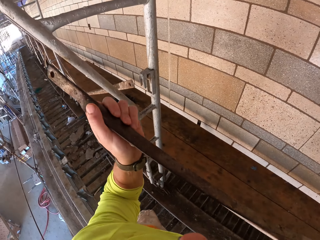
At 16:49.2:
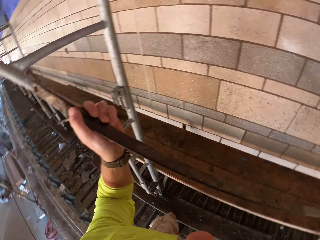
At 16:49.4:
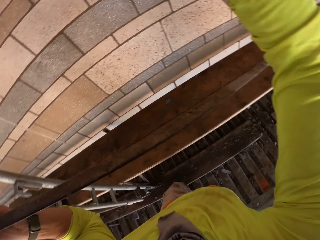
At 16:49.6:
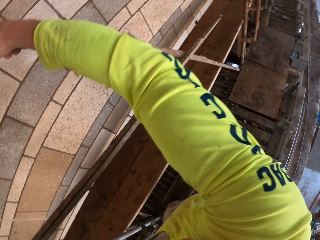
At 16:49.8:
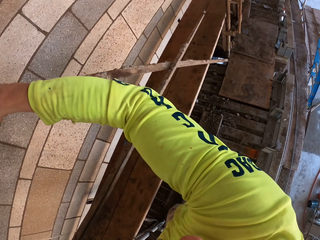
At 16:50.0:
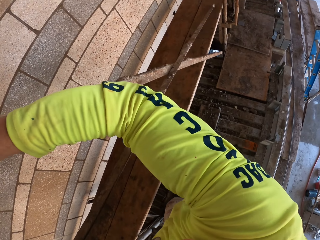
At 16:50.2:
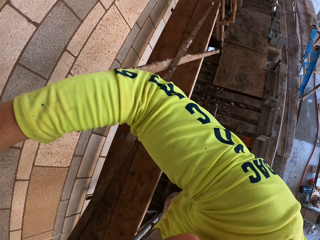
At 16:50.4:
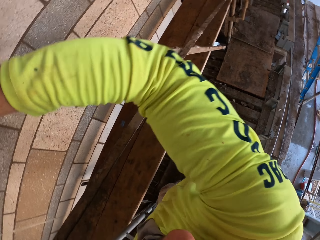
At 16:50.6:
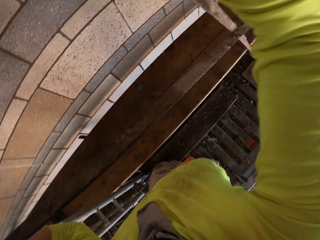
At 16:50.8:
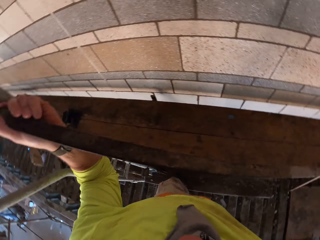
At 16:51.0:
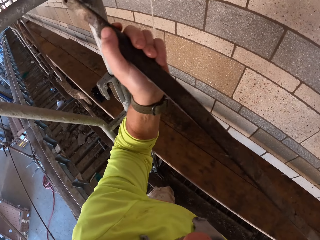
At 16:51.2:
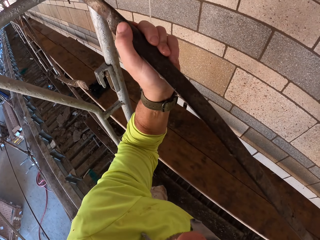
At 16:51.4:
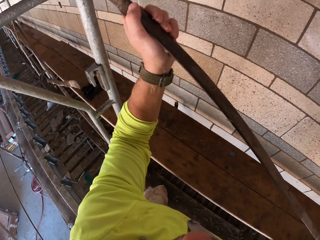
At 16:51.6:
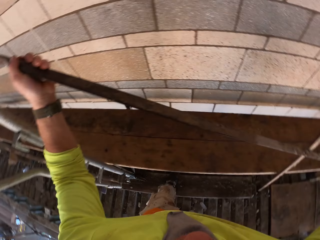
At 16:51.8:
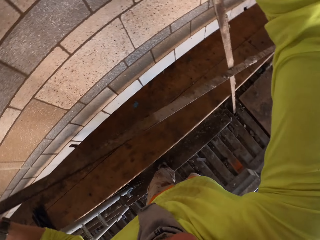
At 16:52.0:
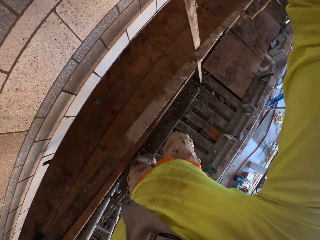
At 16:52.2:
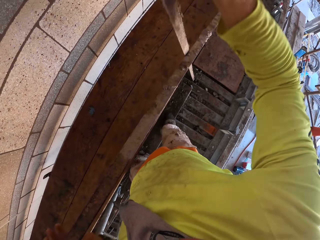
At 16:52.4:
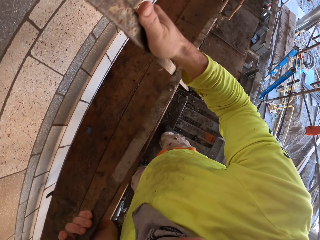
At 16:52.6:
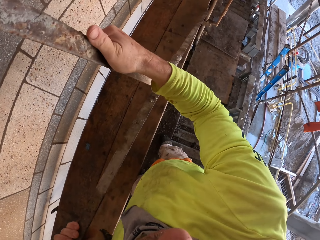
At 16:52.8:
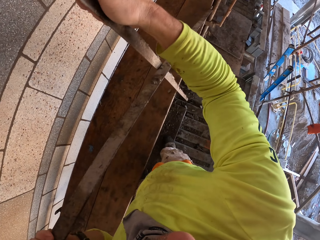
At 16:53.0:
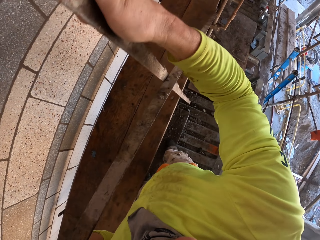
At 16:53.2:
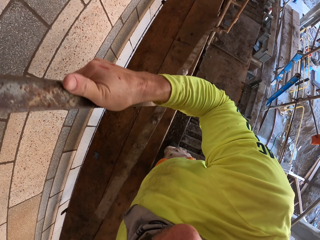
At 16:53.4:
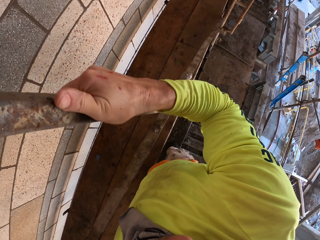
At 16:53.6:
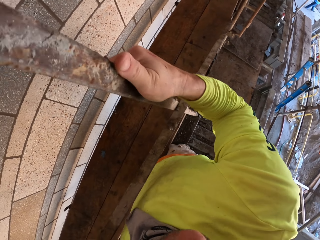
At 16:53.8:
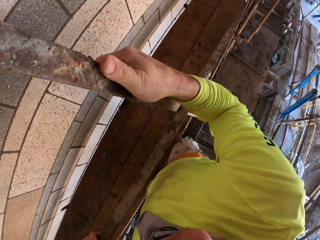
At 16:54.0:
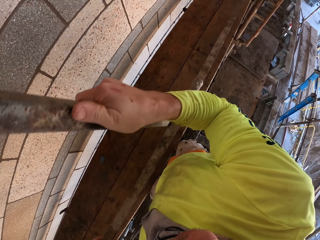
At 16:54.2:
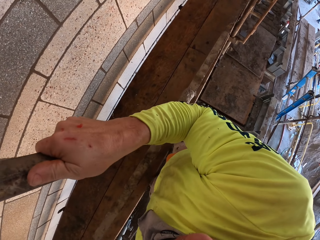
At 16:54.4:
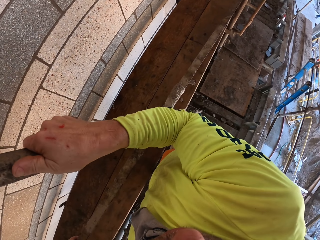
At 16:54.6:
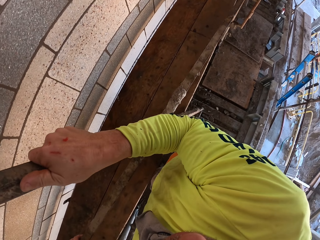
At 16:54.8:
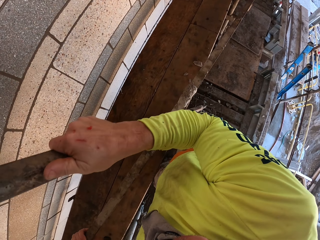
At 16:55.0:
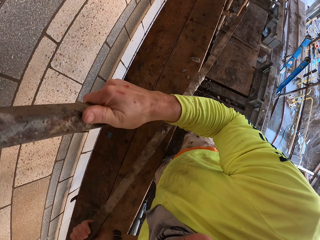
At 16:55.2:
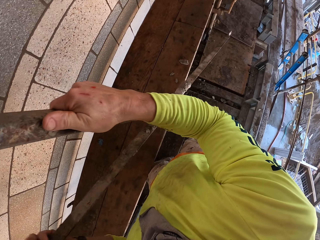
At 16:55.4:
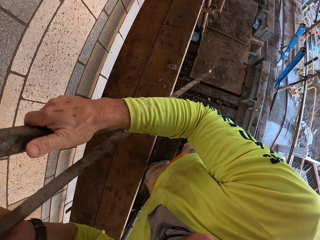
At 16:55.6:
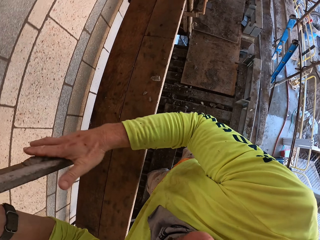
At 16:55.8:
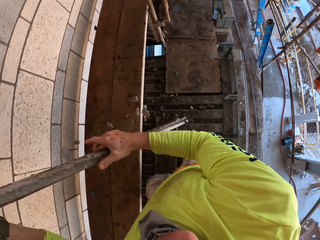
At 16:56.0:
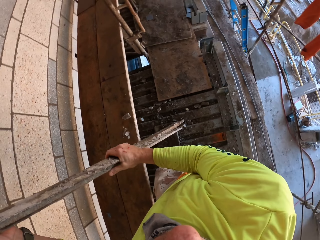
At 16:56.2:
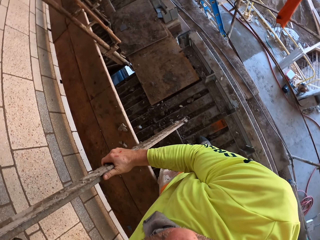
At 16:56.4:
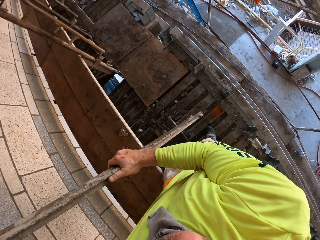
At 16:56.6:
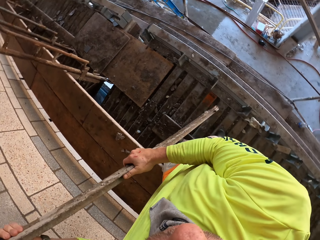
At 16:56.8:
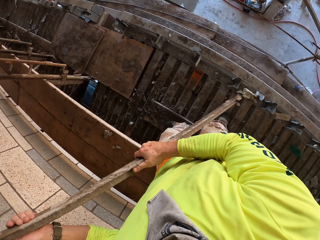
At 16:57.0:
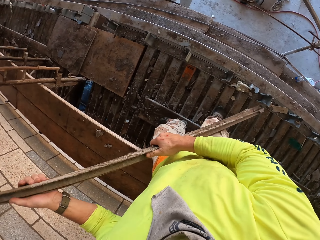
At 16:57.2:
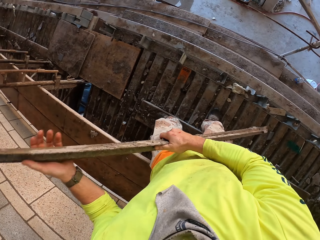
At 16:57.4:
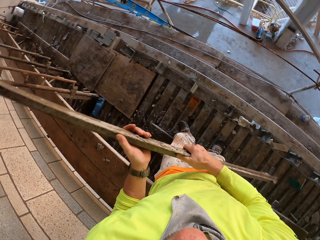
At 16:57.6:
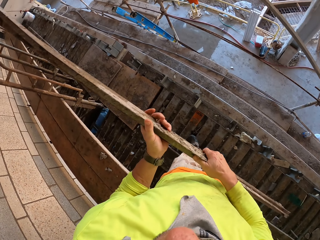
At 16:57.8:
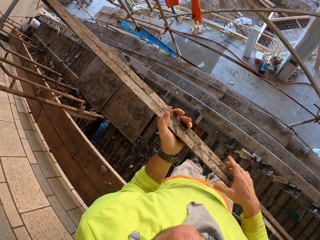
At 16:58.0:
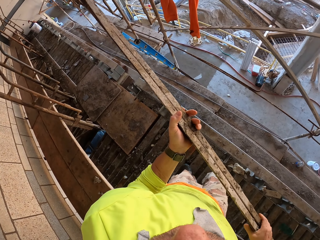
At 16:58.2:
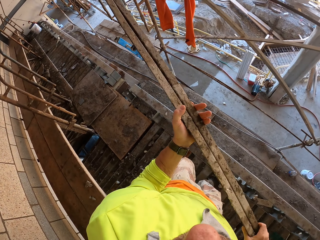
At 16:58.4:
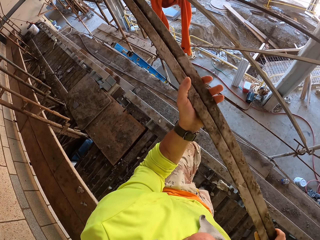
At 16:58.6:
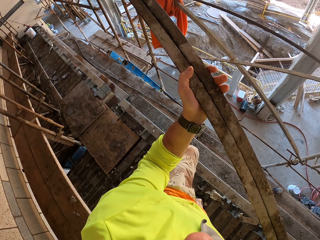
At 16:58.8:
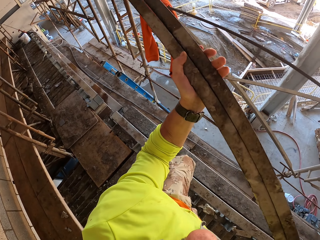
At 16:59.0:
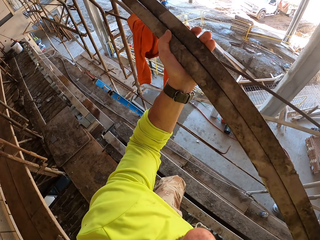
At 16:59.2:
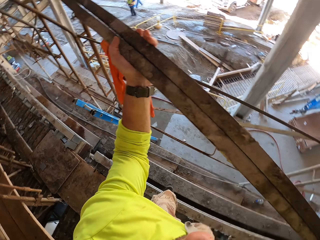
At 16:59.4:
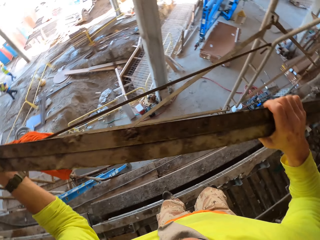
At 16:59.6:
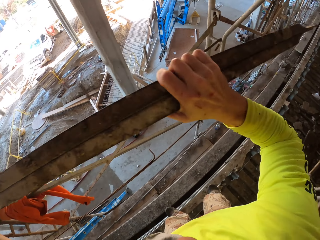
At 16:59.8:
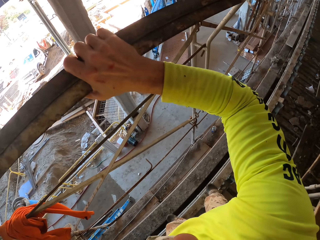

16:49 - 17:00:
The camera wearer removes a metal stand. They look around. They turn to the side. They remove the metal stand. They turn to the side.

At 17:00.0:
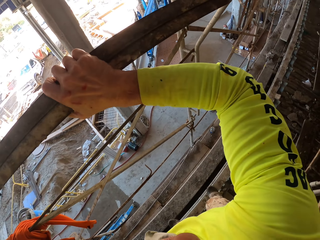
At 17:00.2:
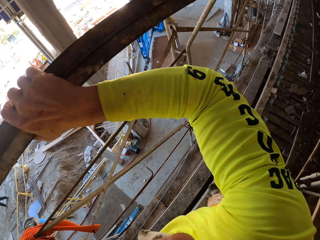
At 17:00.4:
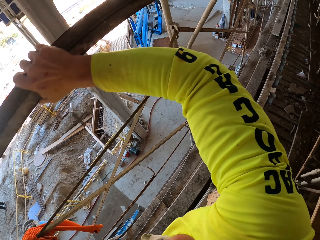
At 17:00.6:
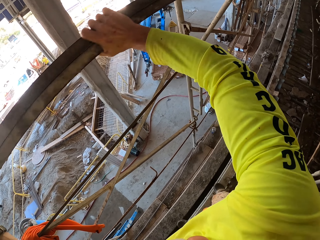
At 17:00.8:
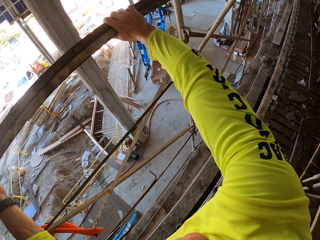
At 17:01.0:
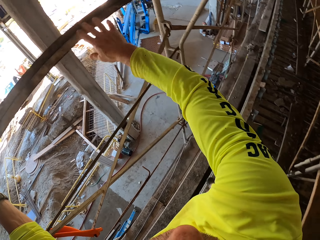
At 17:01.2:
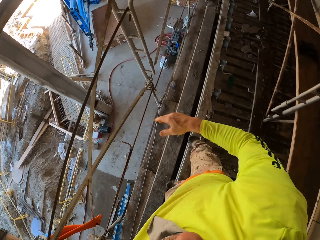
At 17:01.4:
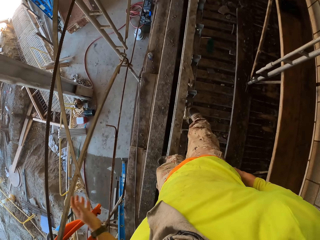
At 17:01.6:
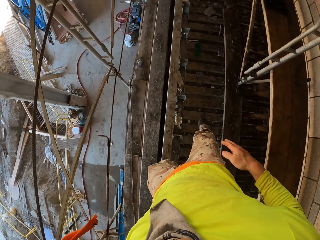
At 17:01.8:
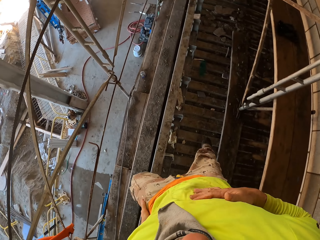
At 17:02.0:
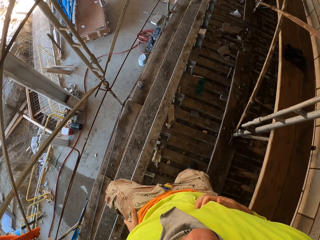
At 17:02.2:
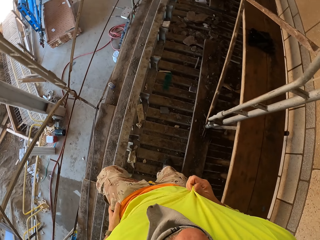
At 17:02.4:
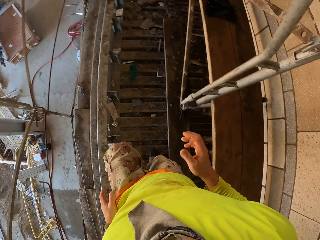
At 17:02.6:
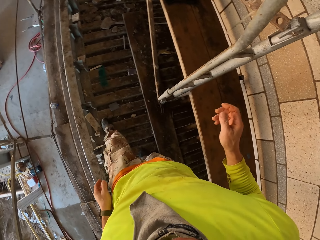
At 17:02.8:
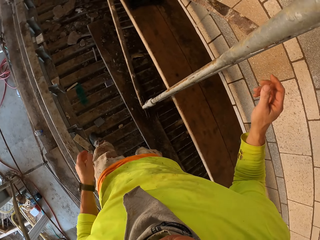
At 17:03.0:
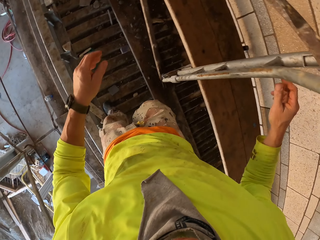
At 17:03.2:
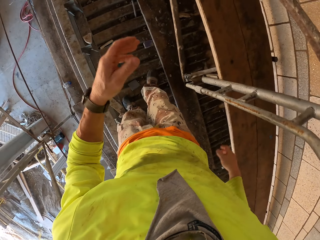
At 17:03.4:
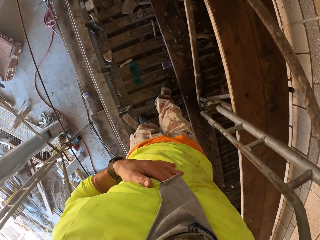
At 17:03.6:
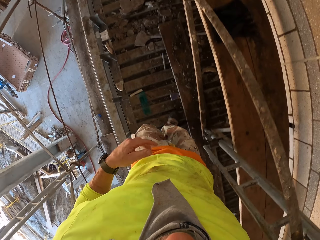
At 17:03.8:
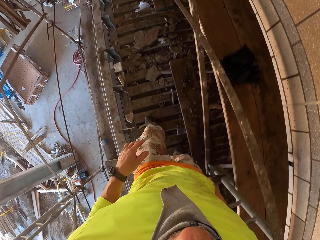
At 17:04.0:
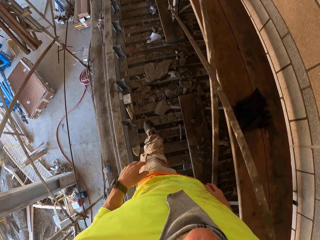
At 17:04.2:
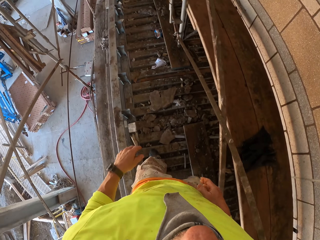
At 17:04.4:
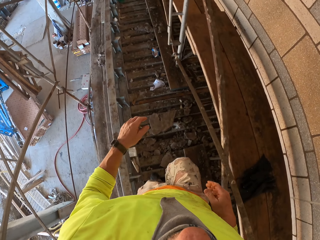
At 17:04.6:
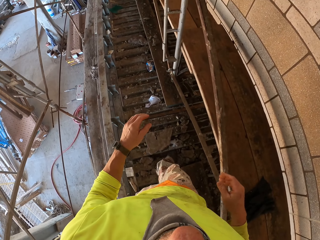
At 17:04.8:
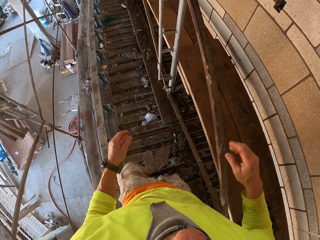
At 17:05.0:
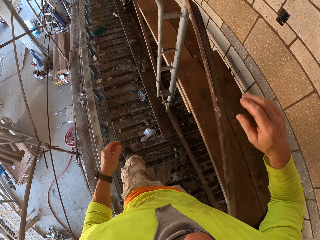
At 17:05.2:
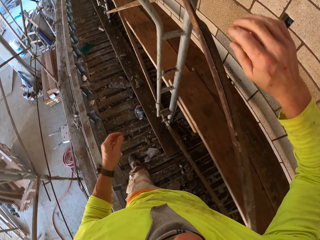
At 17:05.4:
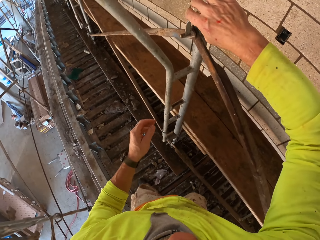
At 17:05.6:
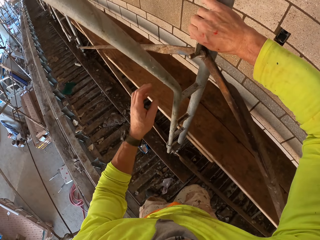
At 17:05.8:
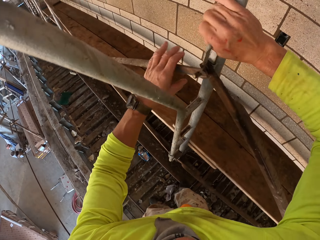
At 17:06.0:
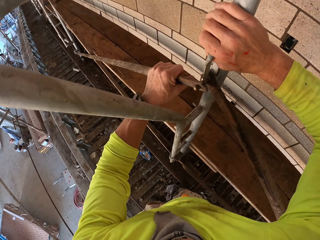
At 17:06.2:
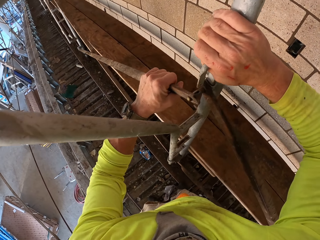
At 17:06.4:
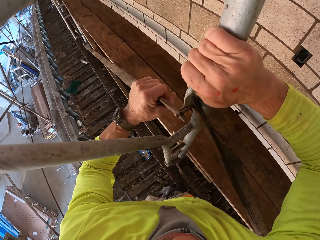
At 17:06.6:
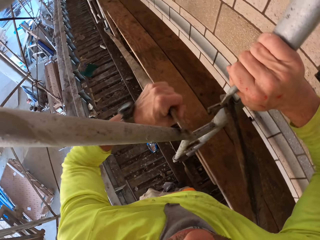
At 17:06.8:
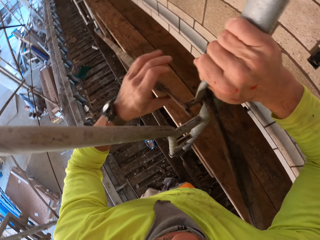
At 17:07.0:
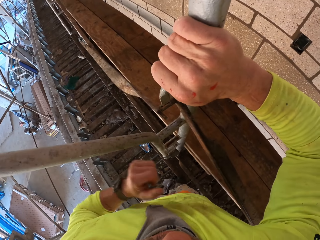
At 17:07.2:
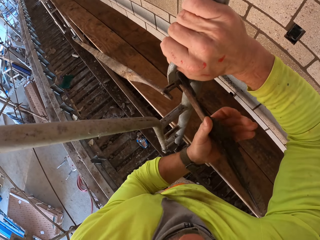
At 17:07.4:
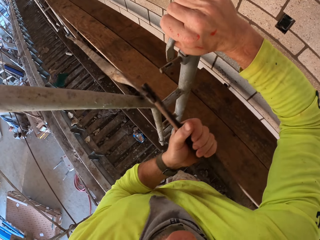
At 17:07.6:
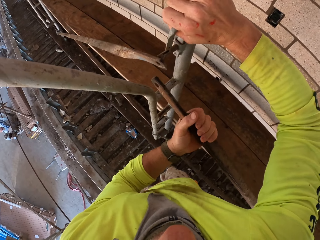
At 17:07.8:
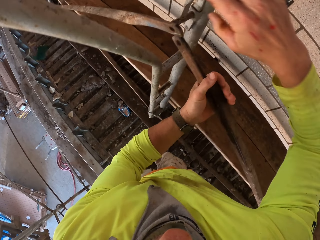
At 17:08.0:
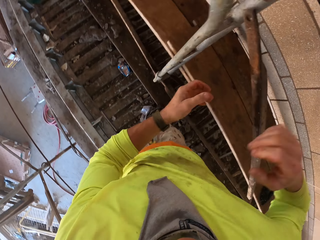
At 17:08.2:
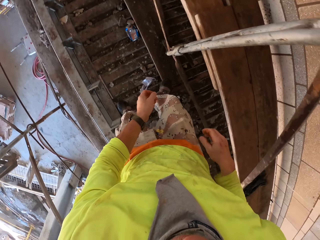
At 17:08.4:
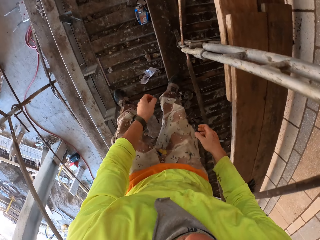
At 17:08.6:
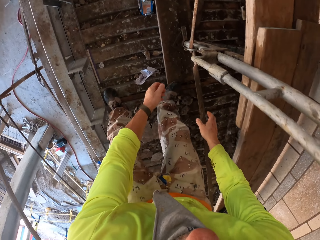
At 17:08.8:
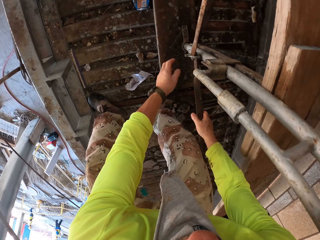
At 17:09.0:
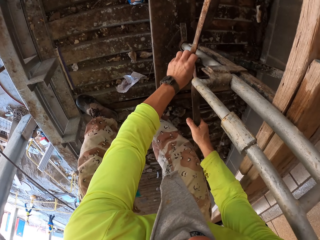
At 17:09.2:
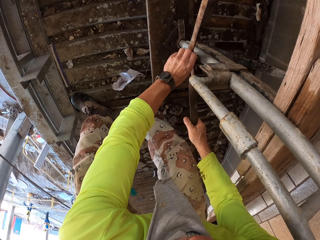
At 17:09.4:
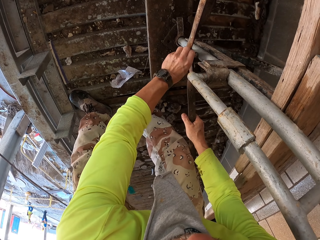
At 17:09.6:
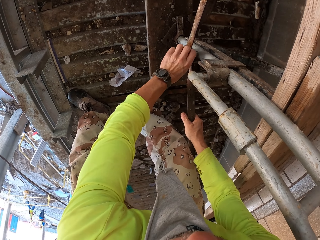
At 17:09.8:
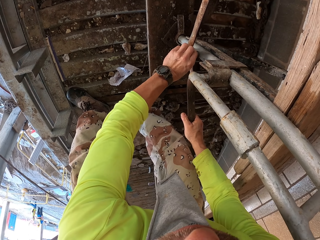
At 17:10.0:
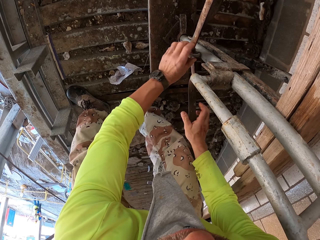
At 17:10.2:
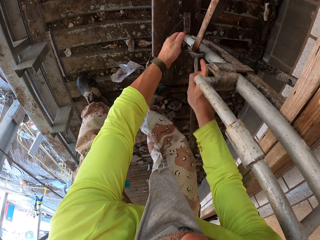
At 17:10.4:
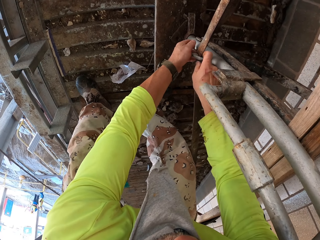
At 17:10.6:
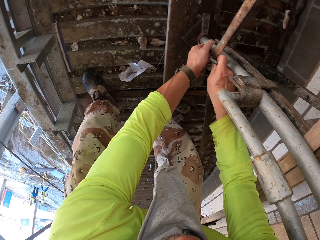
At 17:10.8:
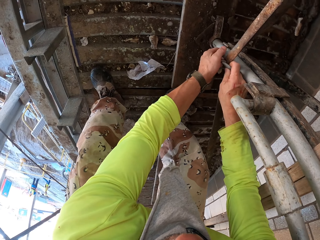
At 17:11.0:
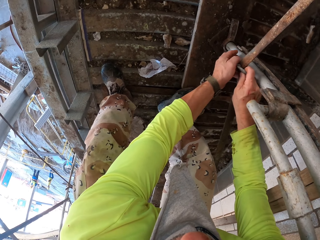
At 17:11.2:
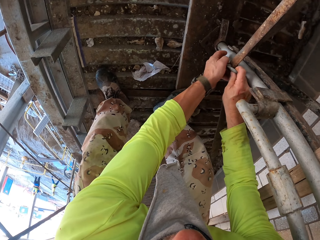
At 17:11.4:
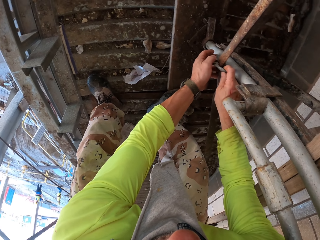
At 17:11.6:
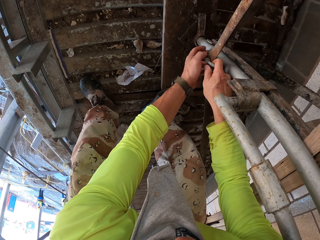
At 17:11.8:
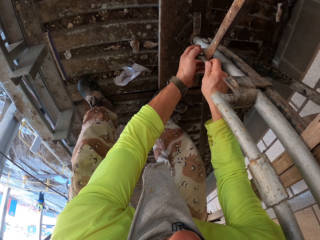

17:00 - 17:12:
The camera wearer fixes a metal stand. They place the metal bar on a shelf. They turn around. They walk around. They hold the metal stand. They remove the metal stand. They bend down.
